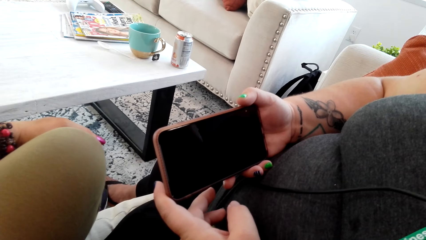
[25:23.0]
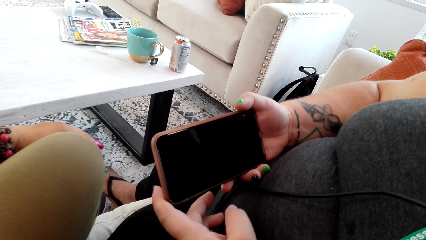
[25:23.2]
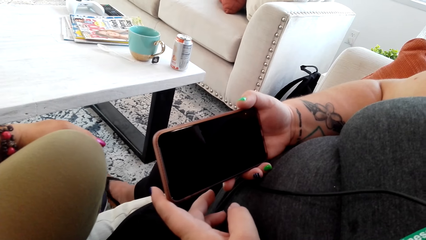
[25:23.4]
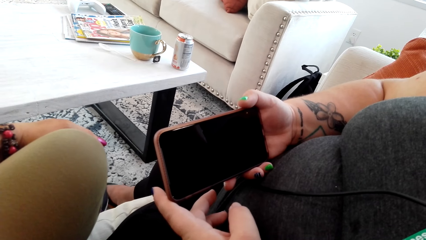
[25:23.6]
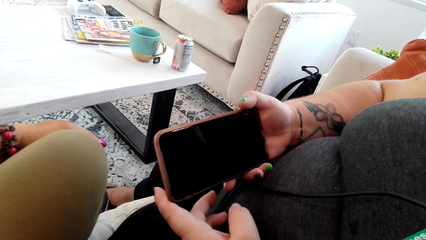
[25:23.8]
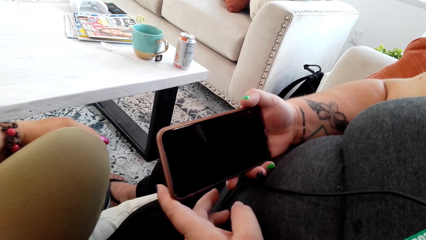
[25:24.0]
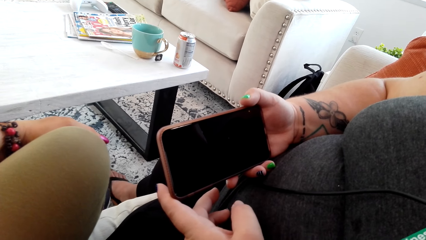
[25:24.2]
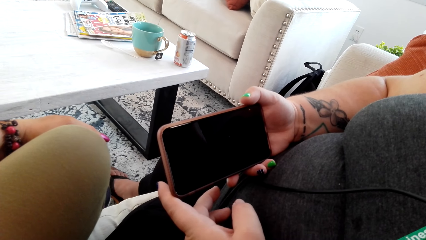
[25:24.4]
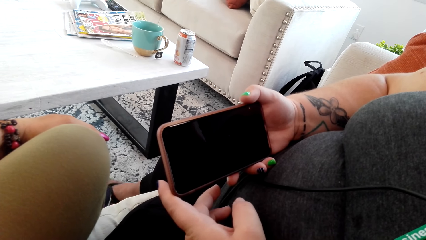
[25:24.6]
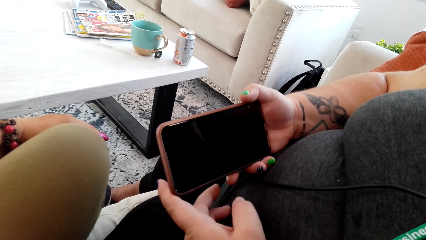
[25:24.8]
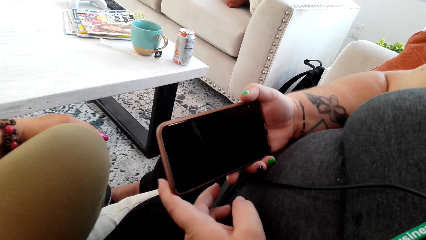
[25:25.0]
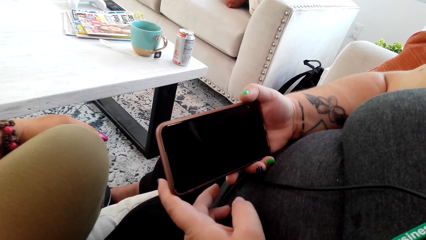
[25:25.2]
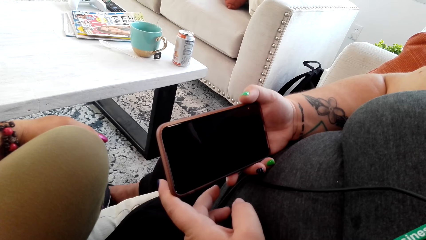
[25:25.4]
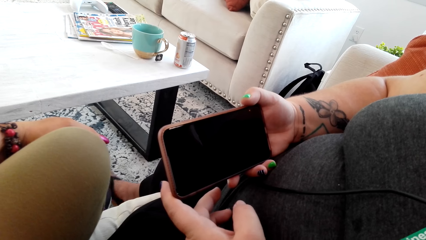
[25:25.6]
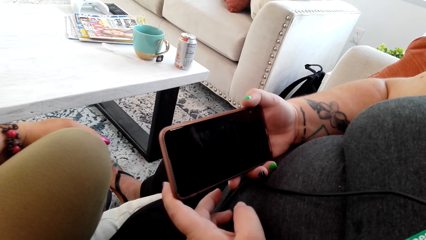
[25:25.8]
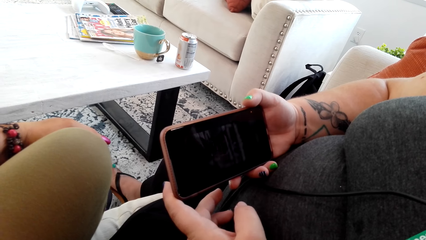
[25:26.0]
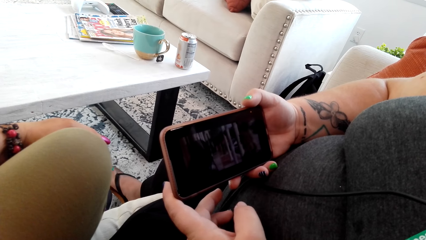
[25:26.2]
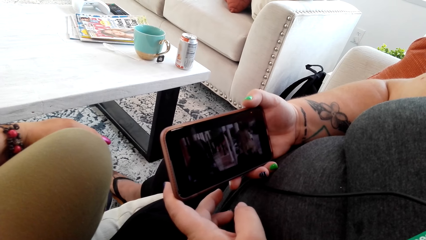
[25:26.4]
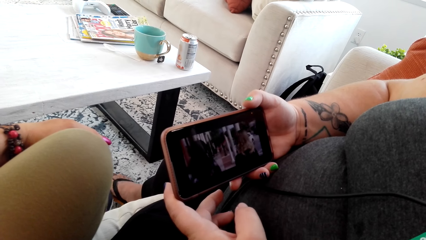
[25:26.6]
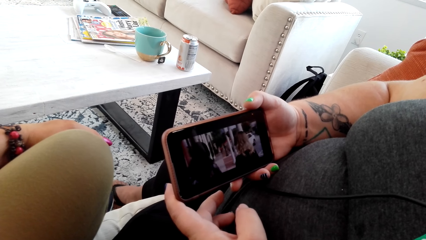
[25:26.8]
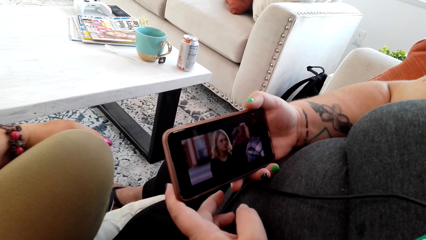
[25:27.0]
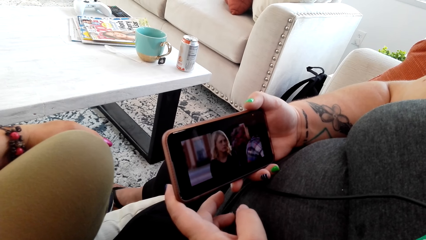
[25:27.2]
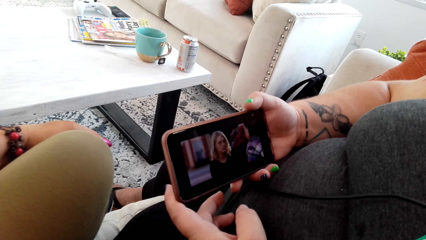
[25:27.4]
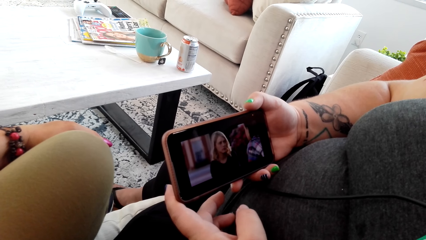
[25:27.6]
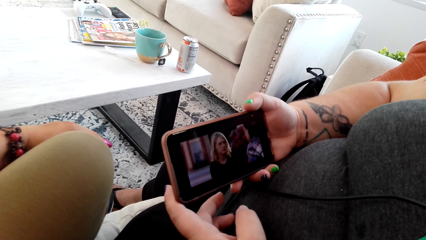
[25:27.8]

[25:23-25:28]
A woman watches a video on her phone.

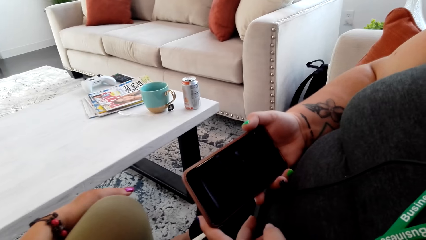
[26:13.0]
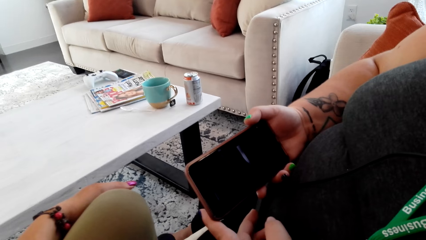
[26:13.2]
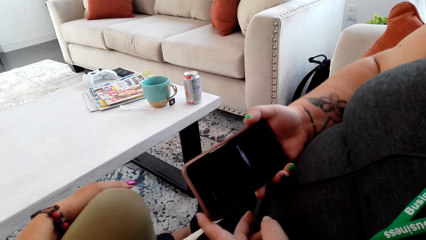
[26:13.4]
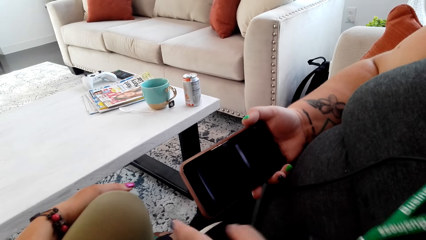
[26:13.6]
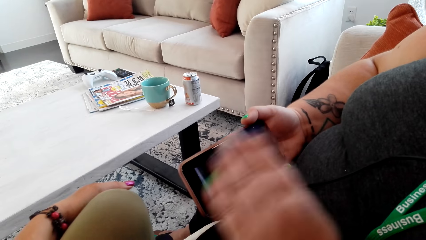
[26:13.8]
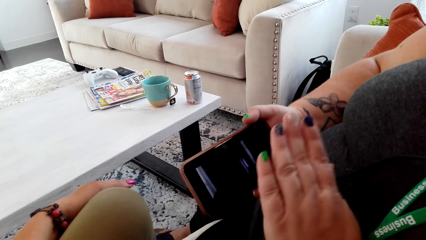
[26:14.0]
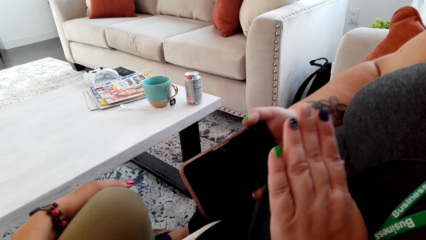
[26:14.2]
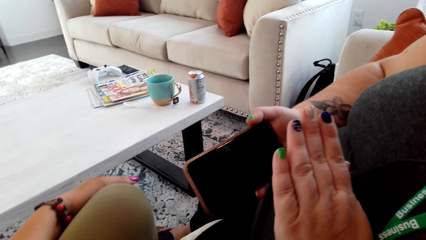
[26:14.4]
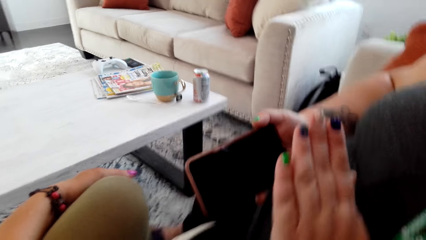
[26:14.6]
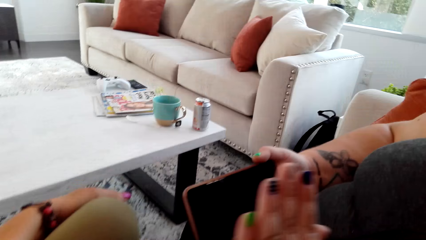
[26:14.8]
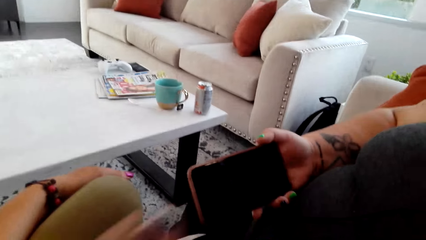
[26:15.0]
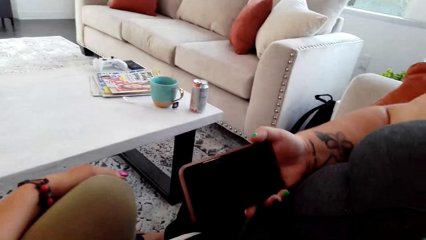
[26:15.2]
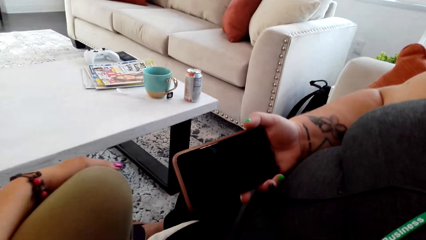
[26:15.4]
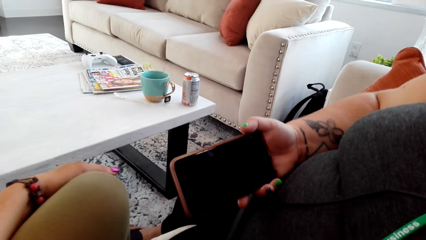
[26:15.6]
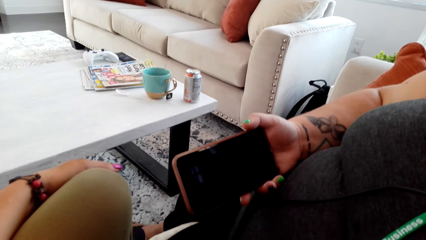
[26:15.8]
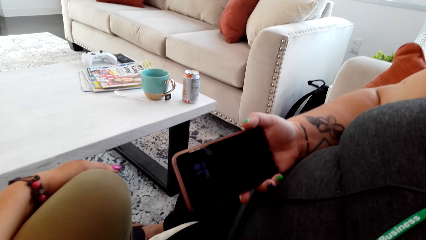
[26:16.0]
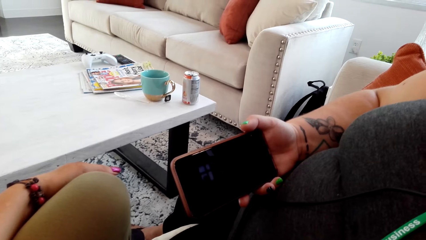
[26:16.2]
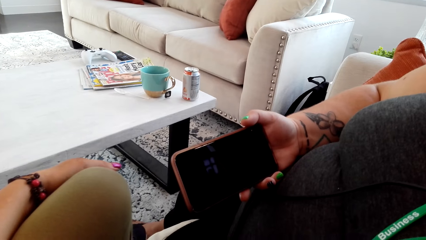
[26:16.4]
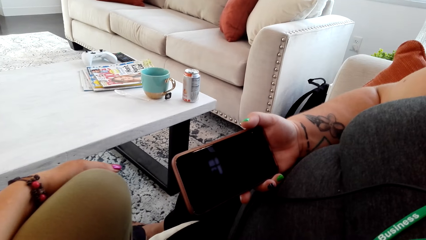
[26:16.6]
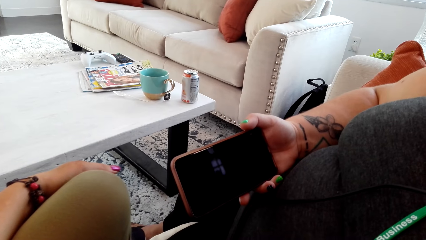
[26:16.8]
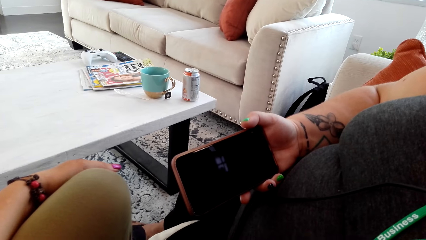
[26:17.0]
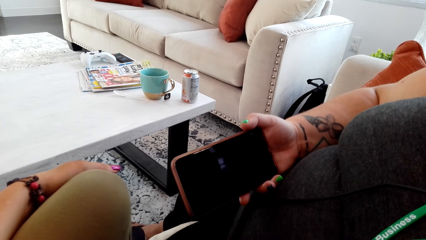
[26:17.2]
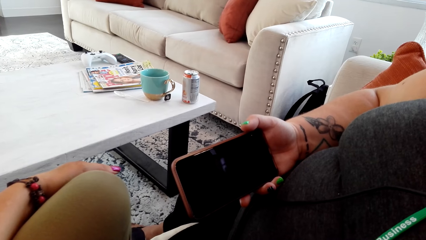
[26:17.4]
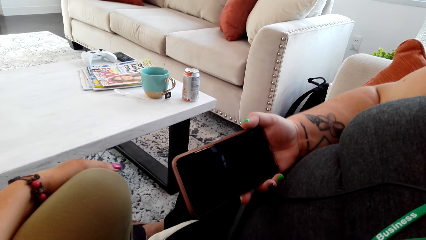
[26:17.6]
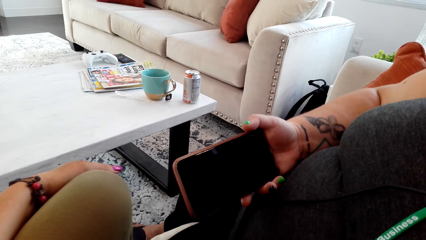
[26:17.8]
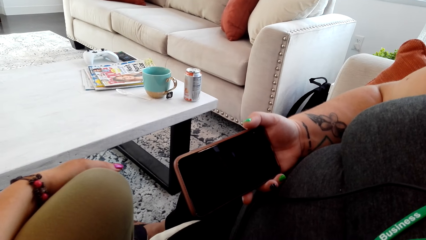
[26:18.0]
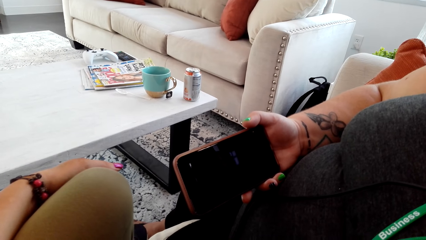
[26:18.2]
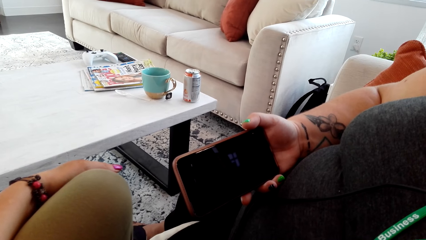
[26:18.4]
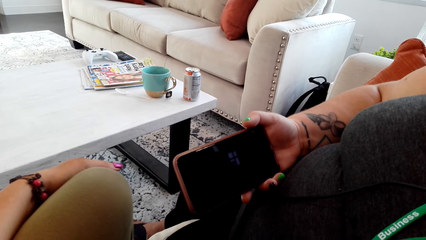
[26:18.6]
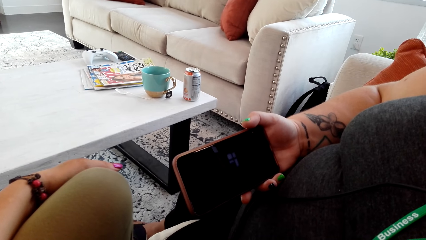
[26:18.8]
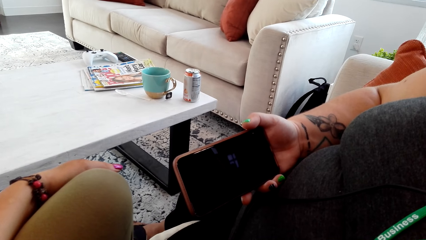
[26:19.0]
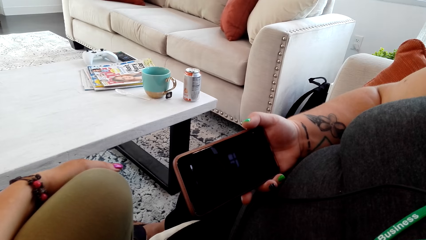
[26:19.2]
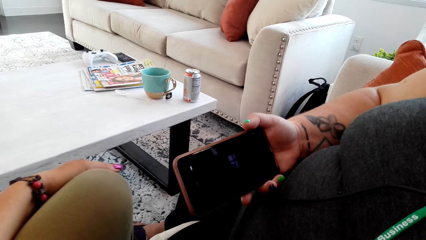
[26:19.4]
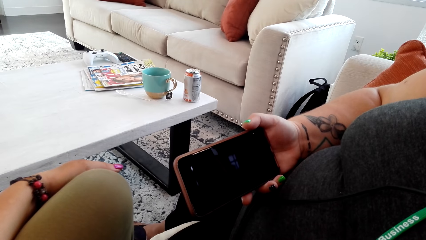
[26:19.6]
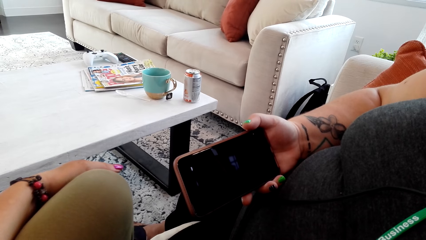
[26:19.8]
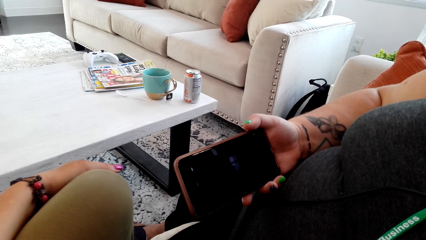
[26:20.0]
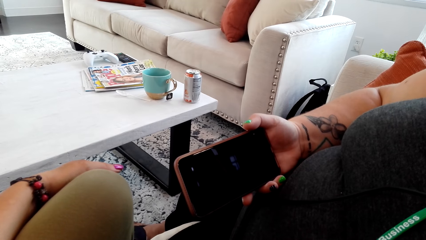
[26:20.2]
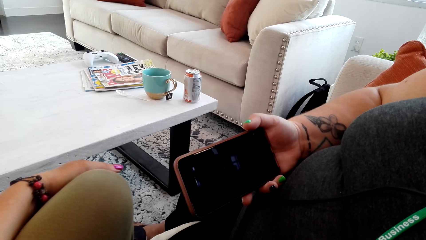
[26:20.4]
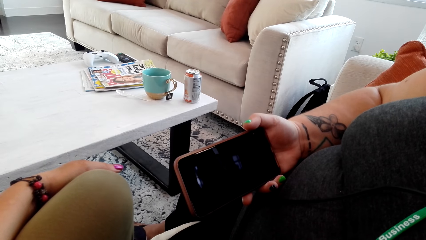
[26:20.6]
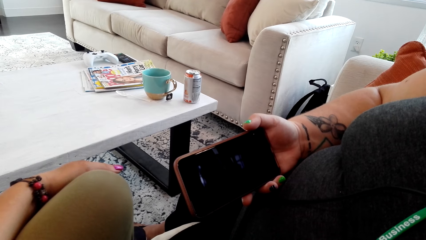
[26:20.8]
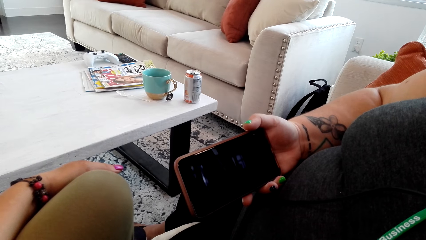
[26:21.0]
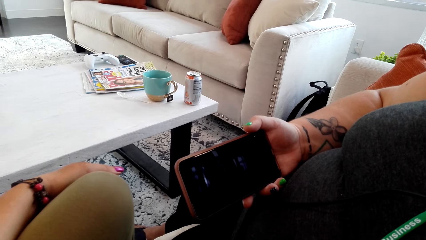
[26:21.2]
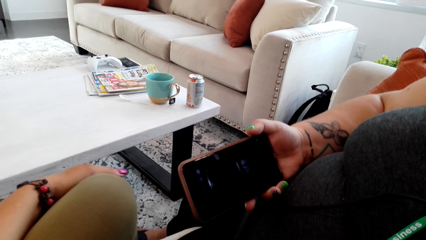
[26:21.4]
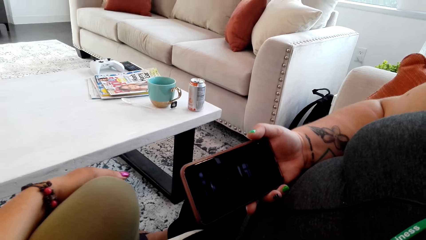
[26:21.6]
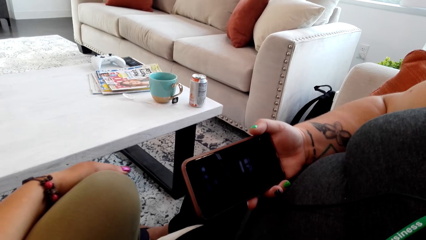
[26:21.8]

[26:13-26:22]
A woman points at something with a hand. The woman talks to the camera wearer and watches a video on her phone.
